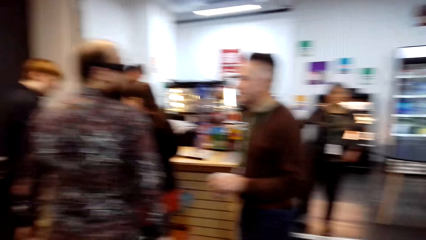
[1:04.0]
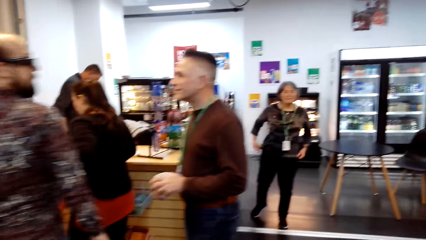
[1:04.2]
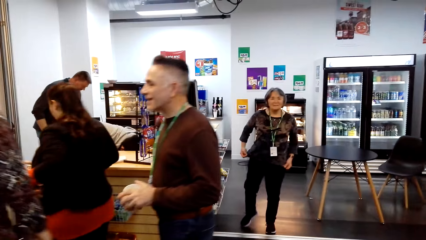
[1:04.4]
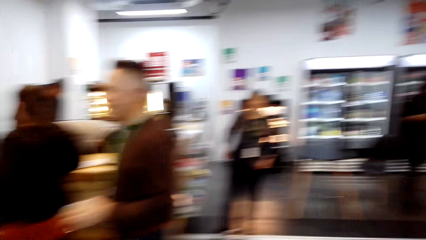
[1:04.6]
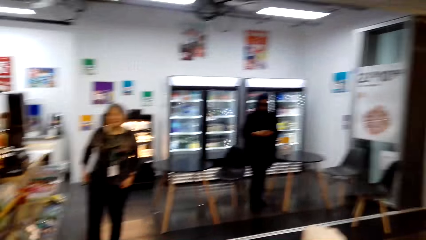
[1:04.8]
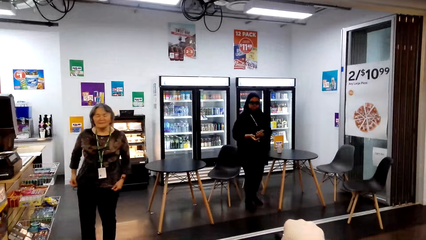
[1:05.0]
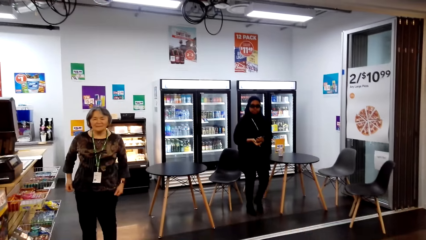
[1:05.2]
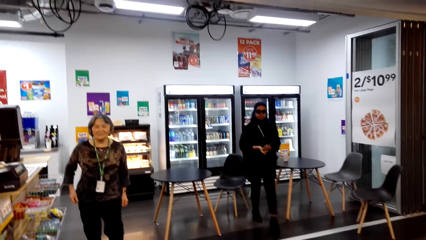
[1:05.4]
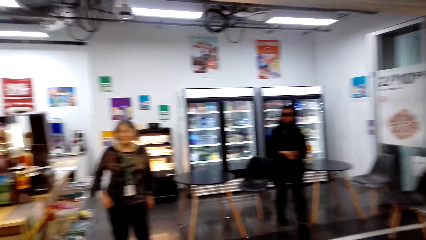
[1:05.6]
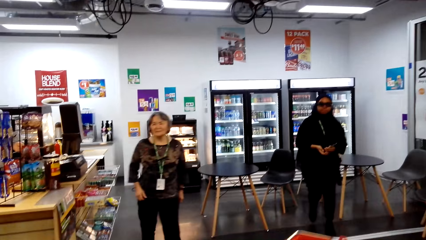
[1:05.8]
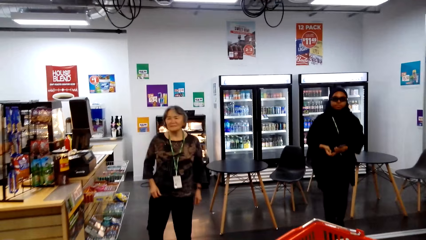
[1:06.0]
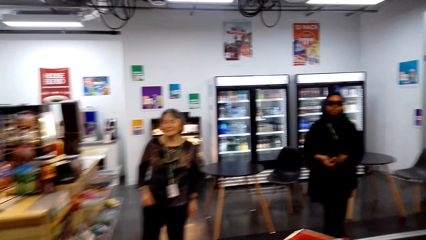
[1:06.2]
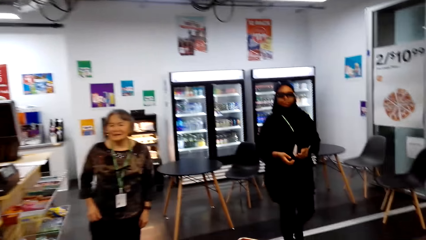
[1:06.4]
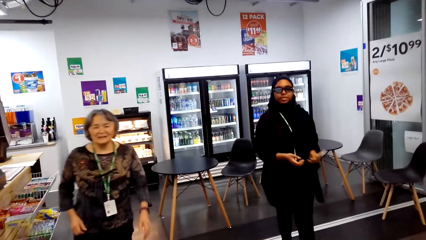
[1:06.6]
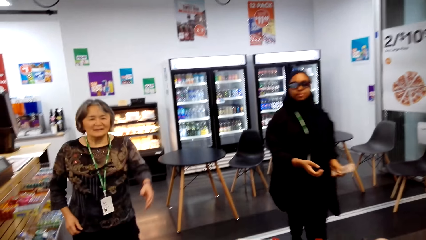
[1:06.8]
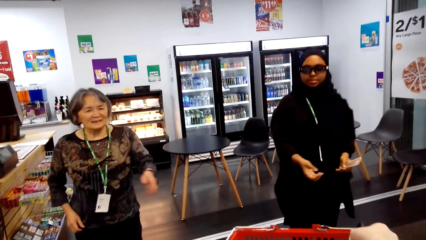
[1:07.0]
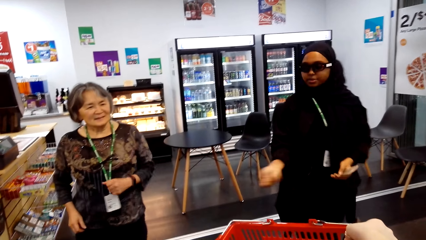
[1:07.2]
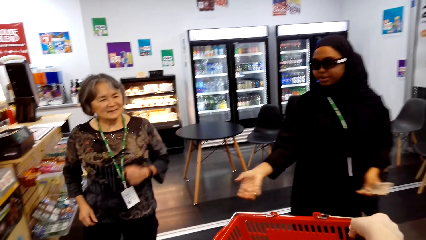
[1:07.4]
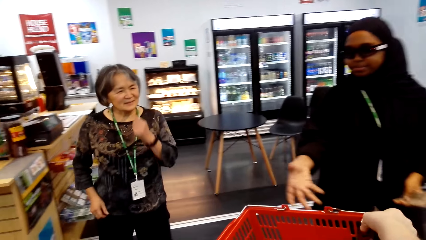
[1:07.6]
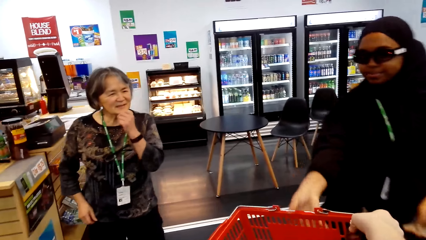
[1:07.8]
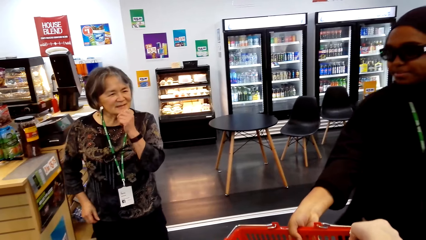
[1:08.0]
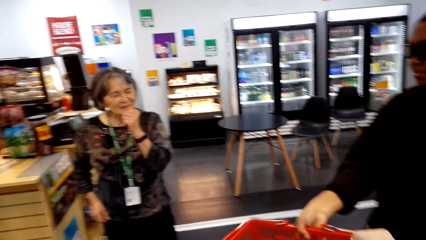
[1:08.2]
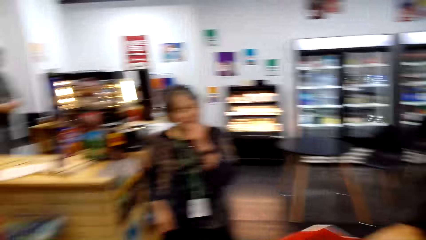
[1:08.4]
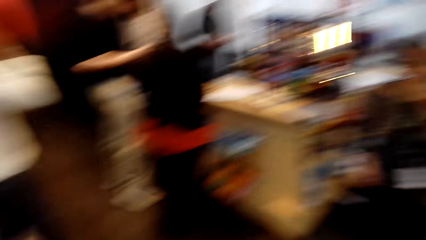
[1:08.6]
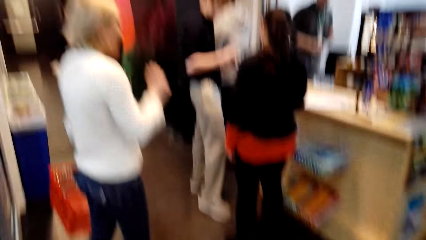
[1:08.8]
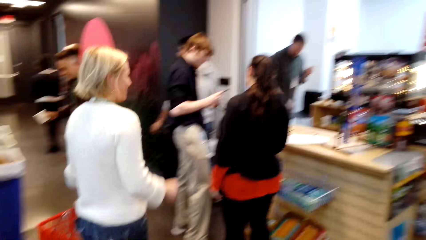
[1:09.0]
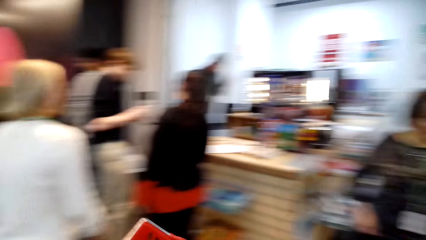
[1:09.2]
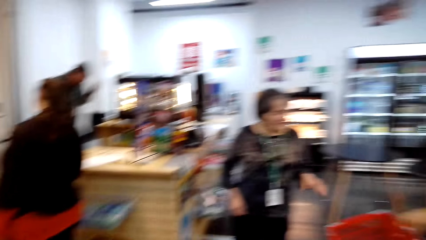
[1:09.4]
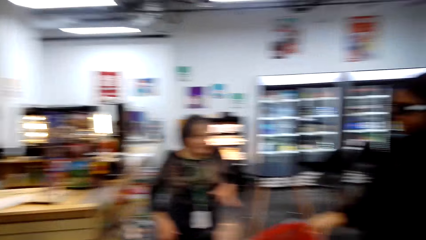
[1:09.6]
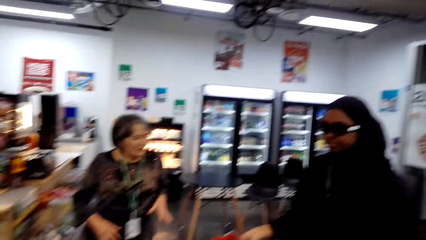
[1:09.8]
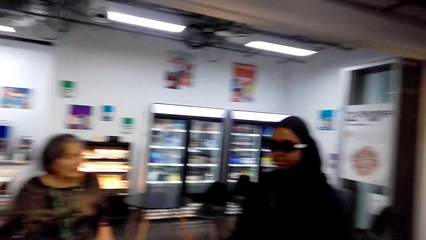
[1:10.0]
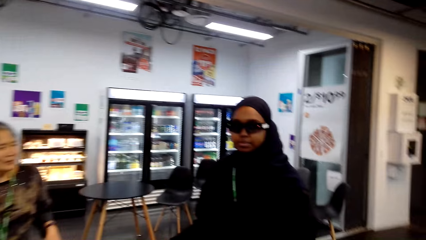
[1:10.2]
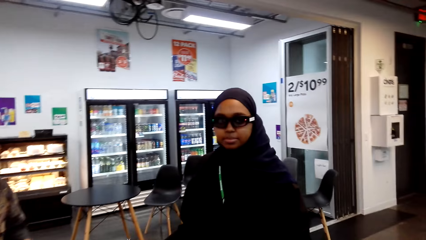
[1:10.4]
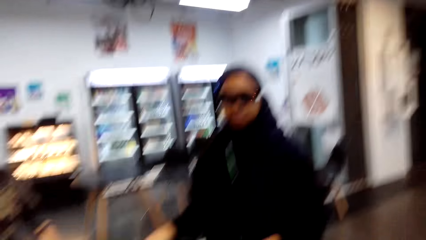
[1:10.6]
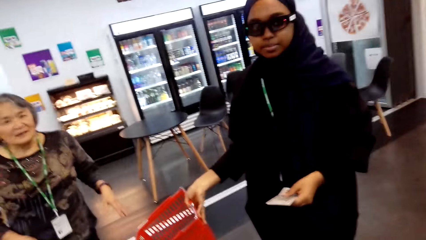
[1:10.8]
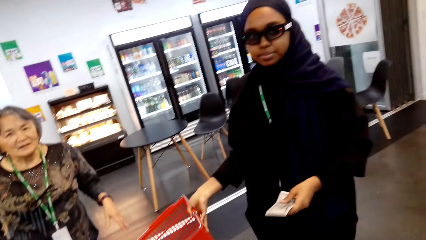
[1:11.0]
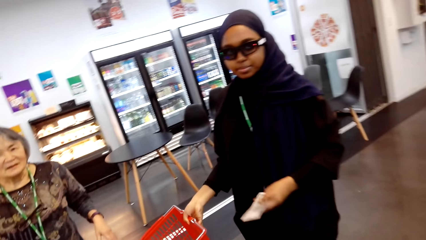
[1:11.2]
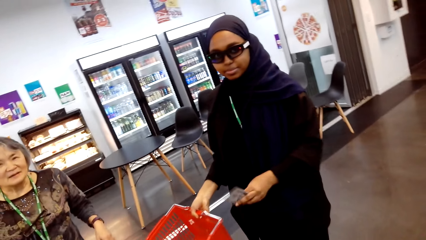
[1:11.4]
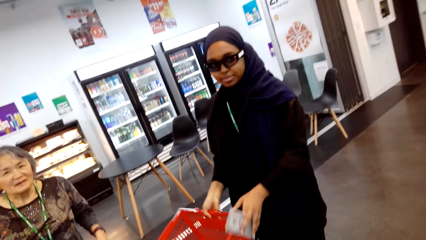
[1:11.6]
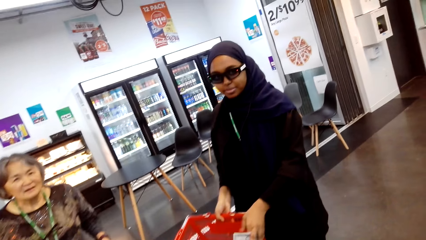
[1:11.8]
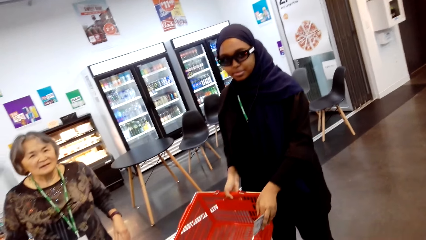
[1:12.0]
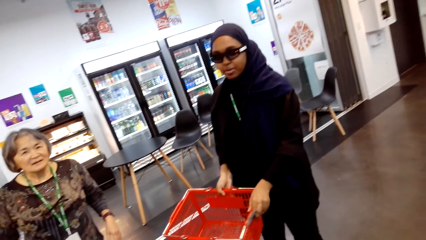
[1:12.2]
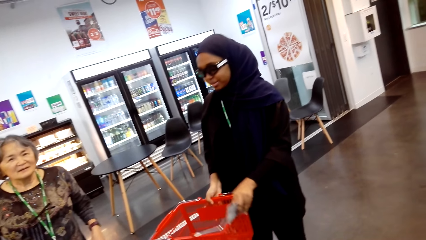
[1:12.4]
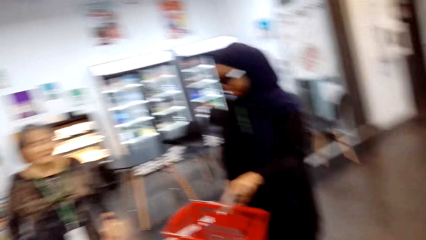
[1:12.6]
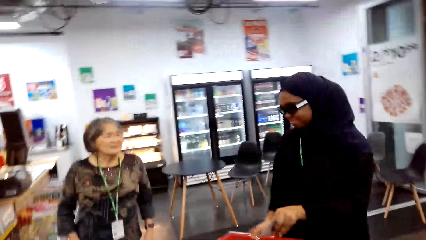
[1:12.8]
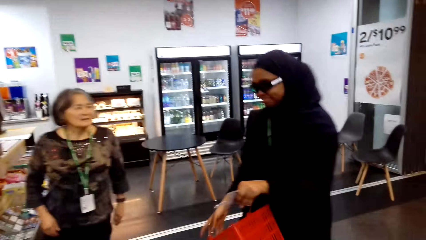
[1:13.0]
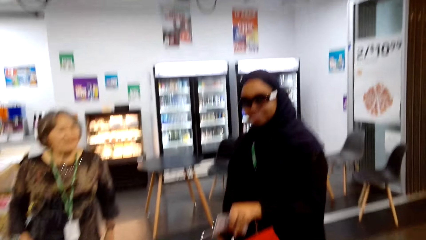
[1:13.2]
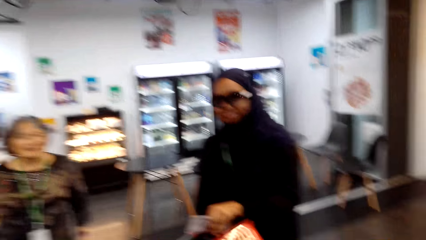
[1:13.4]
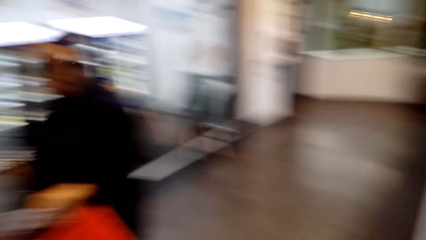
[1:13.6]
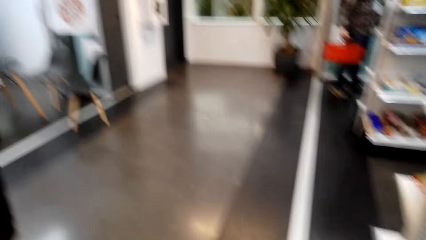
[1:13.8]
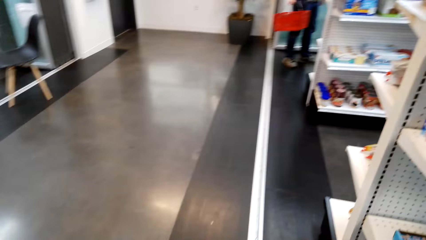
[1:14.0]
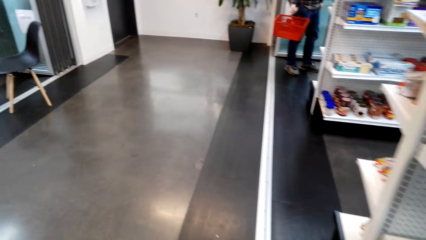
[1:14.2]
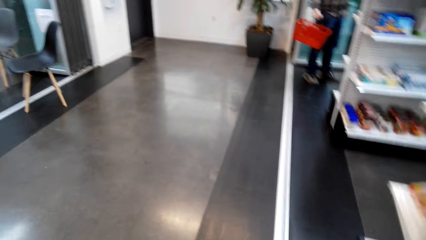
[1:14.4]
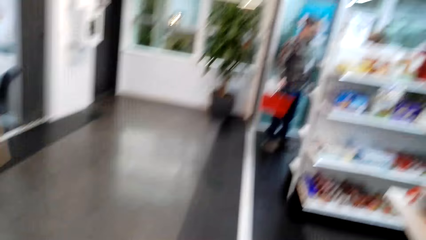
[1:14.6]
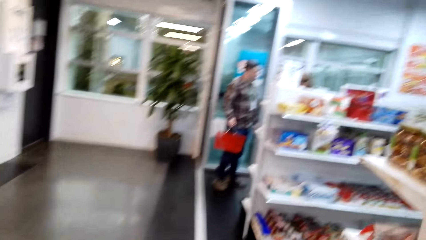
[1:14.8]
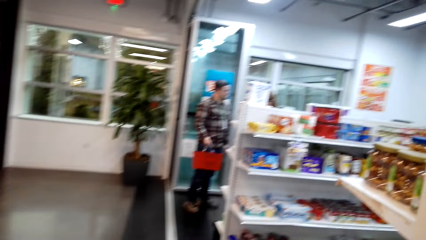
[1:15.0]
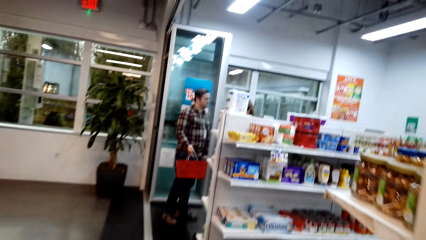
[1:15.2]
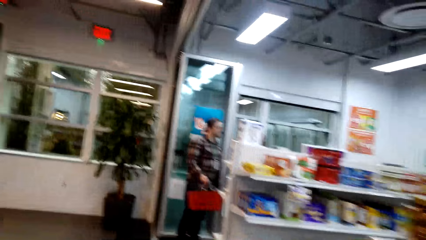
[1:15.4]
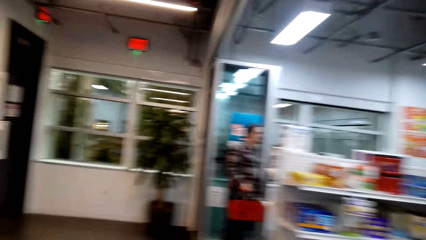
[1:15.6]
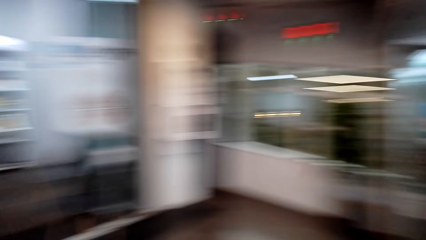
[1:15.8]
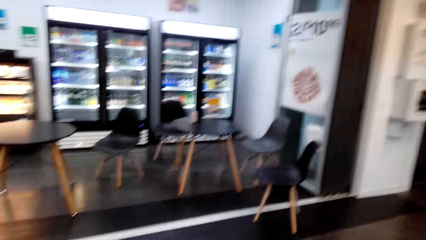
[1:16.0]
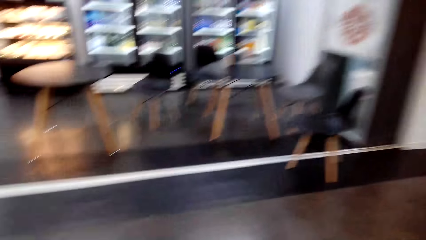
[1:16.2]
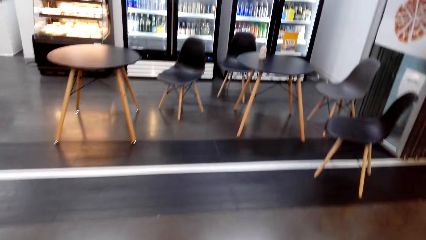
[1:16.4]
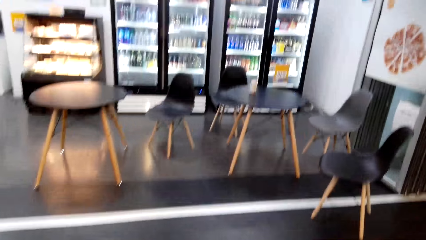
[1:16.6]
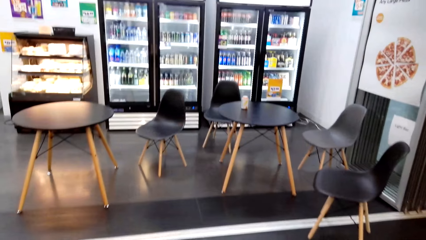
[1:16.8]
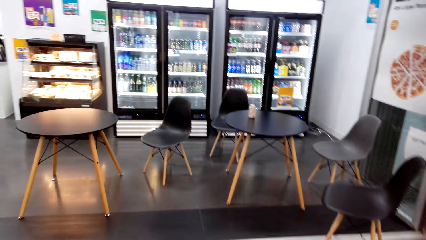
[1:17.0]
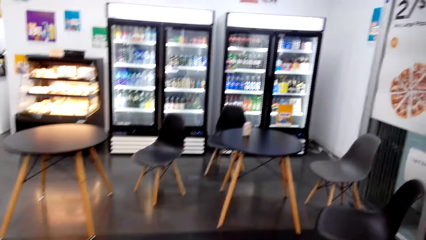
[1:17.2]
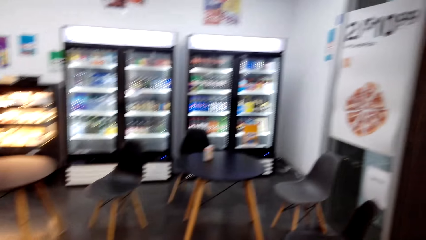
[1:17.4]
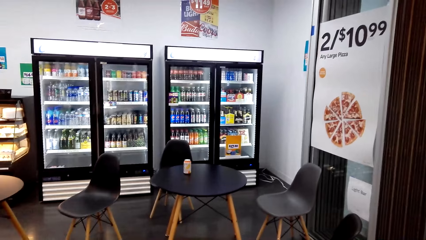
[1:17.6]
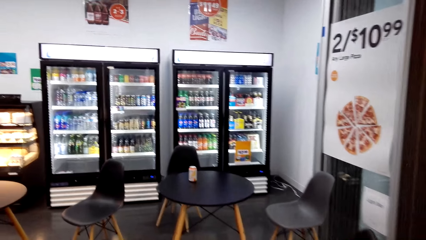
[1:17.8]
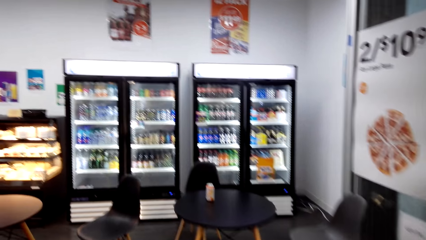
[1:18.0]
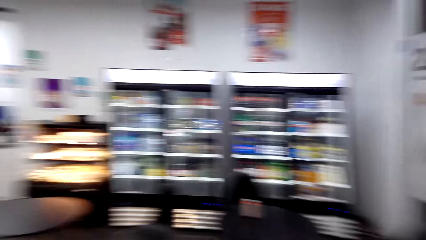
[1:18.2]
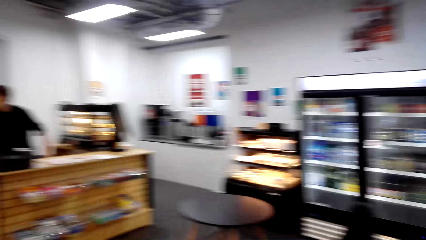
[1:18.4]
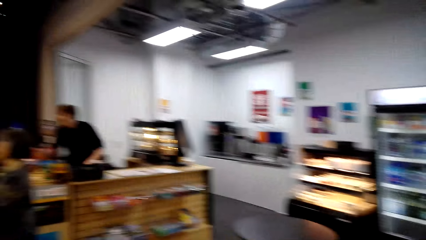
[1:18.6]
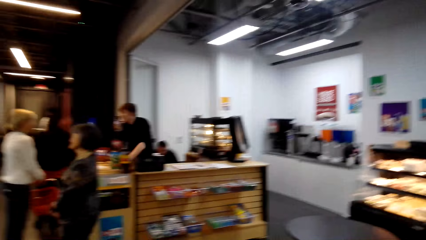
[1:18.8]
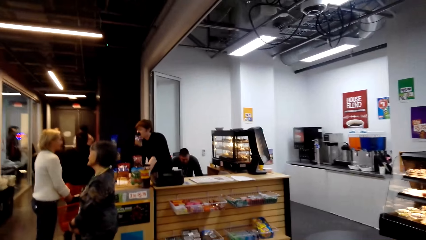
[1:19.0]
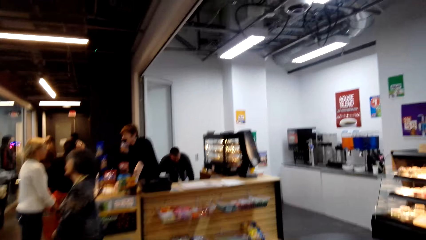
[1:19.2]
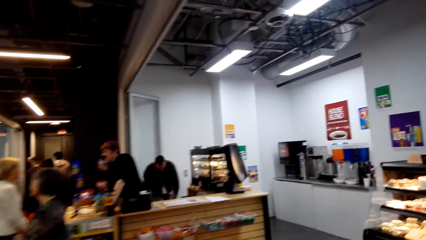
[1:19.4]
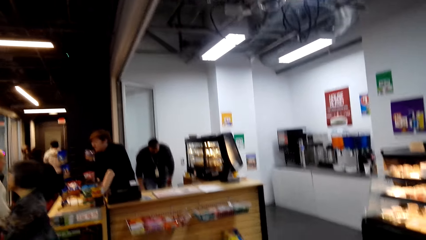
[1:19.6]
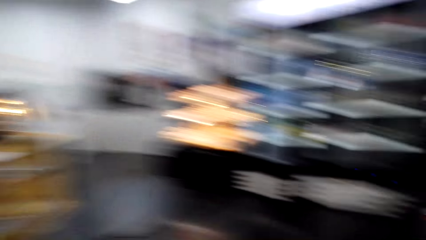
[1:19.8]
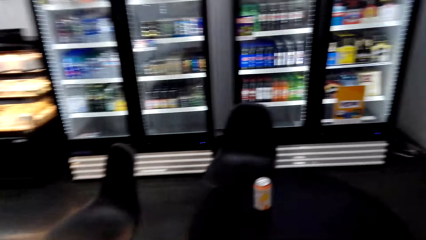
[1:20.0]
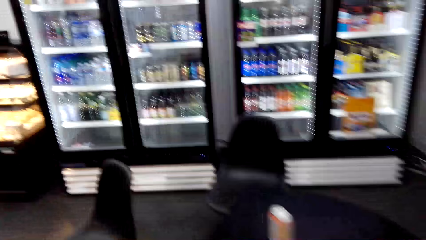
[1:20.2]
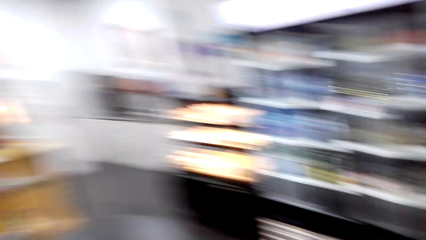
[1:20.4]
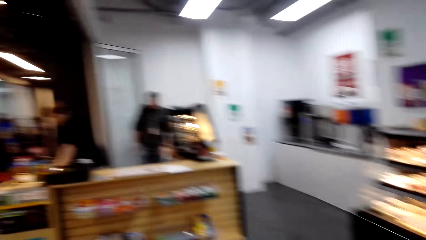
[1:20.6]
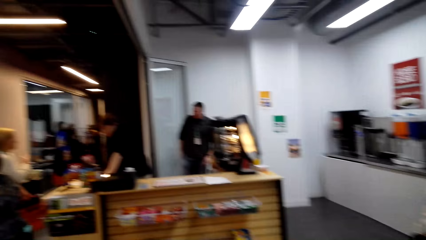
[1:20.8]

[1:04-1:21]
The camera wearer stares around the shop. They dialogue with a person. A woman takes the cart from the camera wearer. The camera wearer looks around. They dialogue with the woman. The woman places a piece of paper in the cart. The camera wearer walks around the shop. They walk towards the table with a drink. They stare around the shop.
